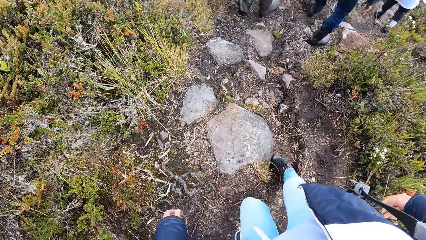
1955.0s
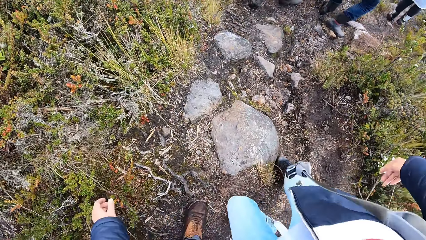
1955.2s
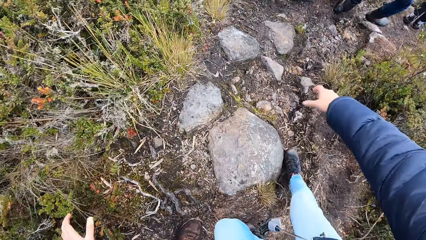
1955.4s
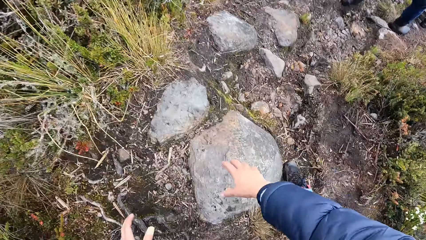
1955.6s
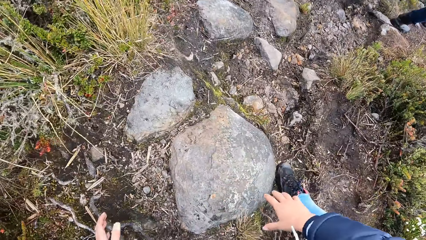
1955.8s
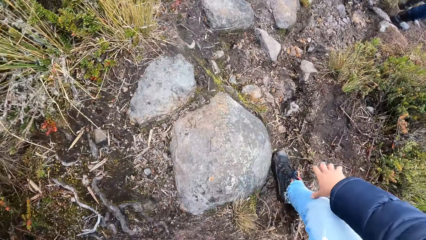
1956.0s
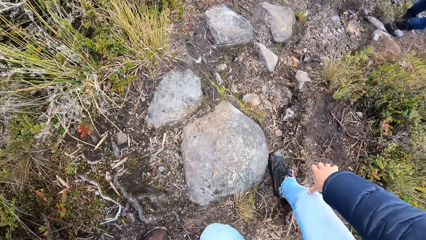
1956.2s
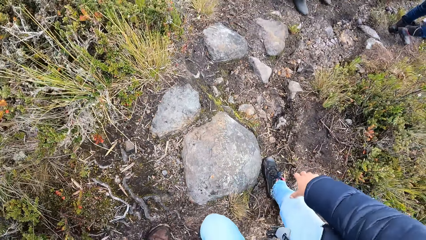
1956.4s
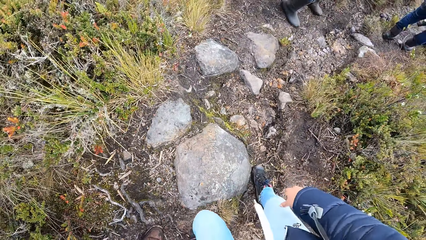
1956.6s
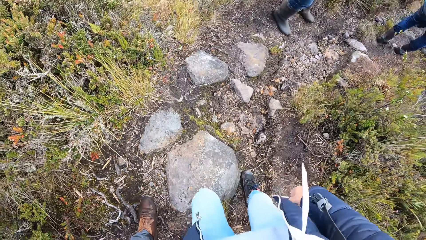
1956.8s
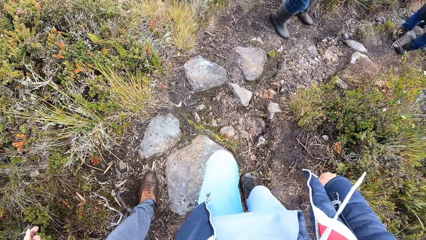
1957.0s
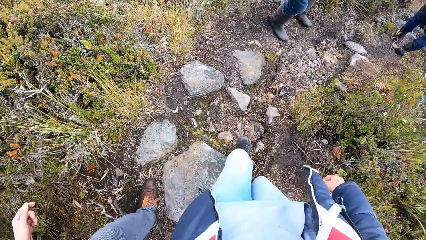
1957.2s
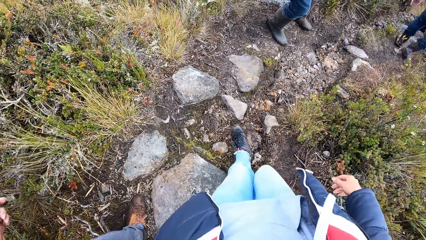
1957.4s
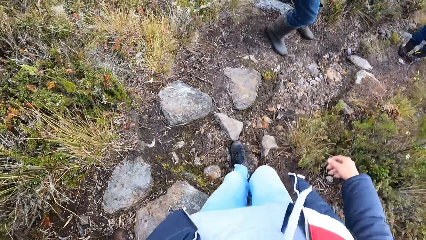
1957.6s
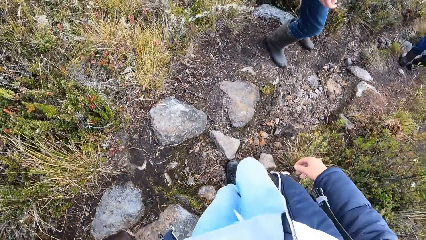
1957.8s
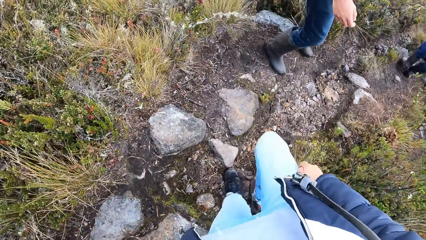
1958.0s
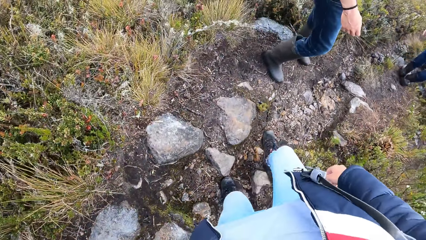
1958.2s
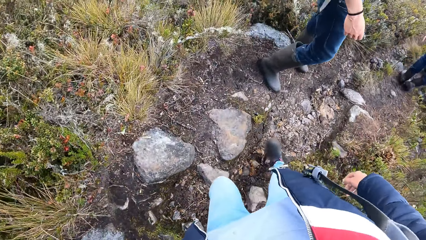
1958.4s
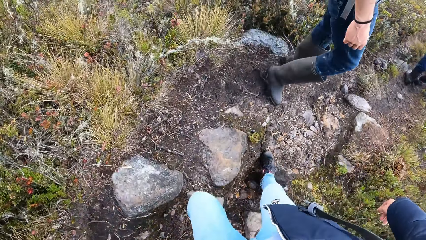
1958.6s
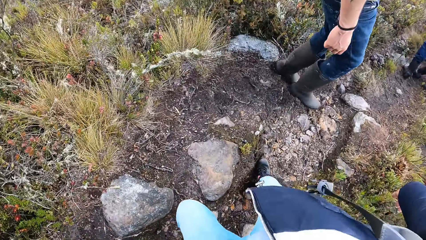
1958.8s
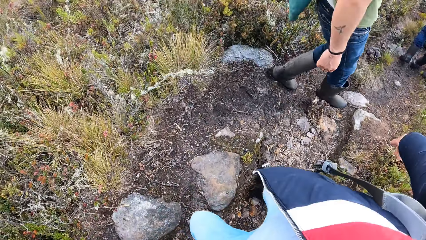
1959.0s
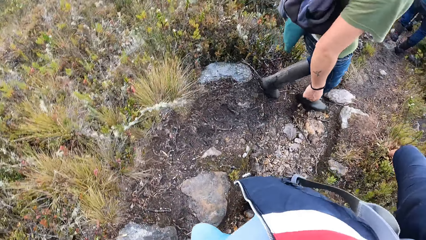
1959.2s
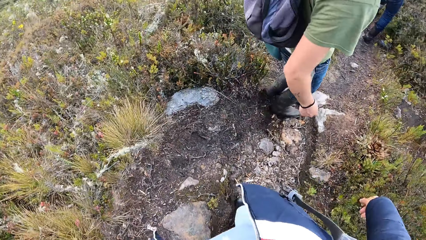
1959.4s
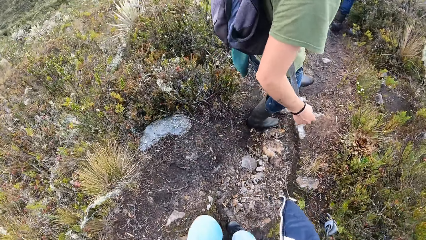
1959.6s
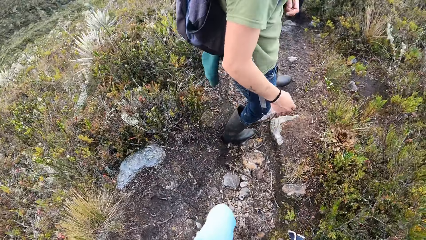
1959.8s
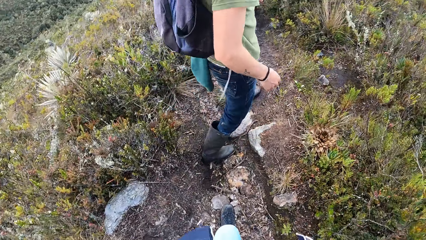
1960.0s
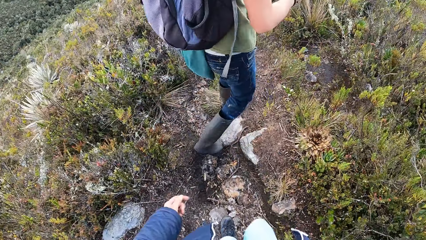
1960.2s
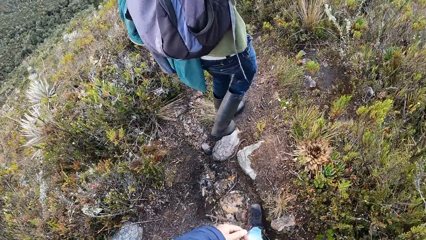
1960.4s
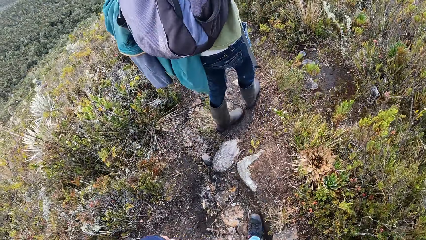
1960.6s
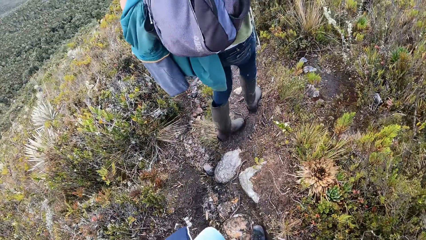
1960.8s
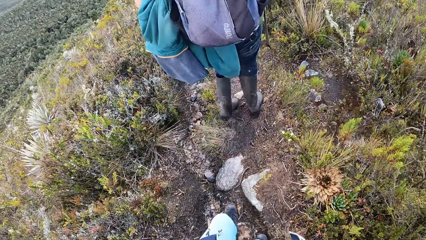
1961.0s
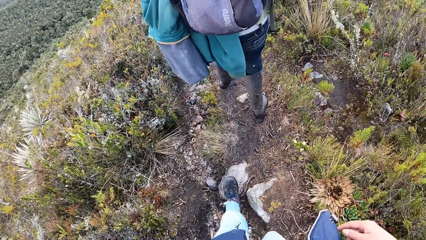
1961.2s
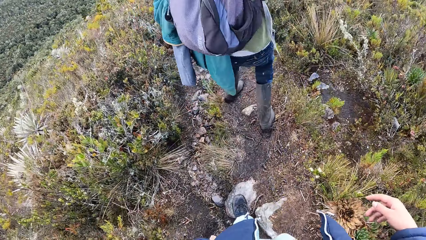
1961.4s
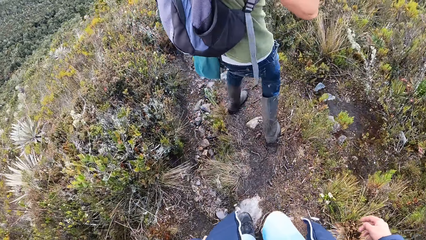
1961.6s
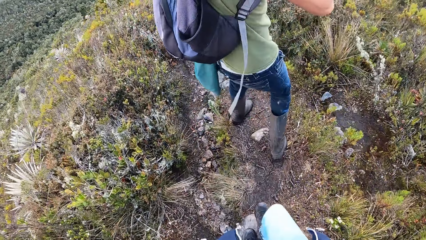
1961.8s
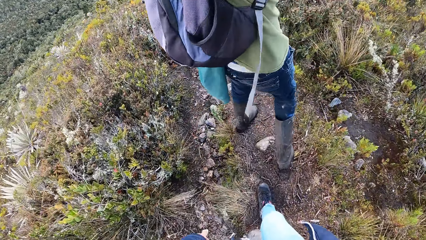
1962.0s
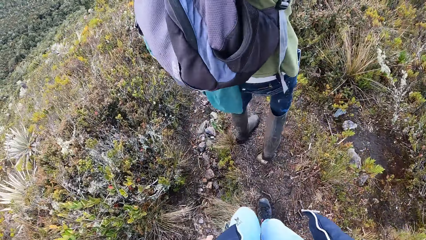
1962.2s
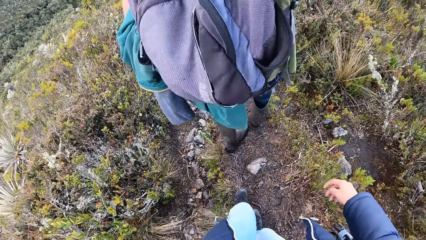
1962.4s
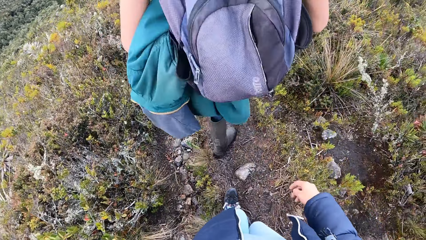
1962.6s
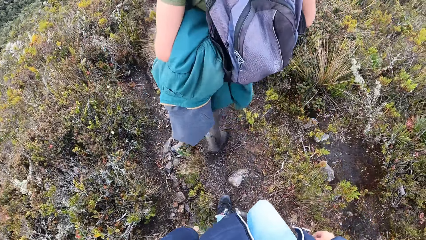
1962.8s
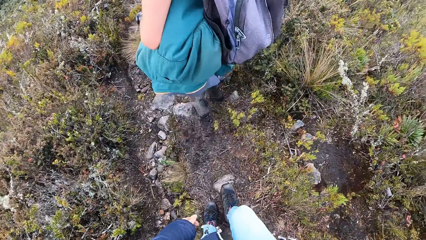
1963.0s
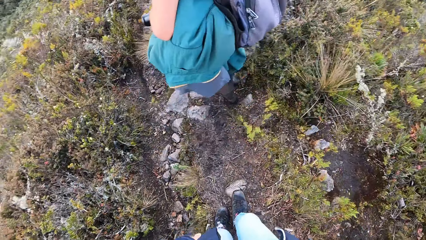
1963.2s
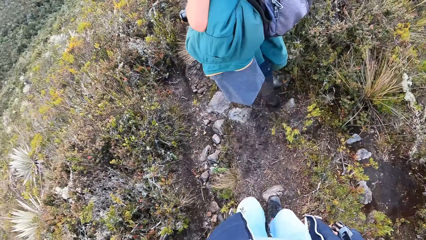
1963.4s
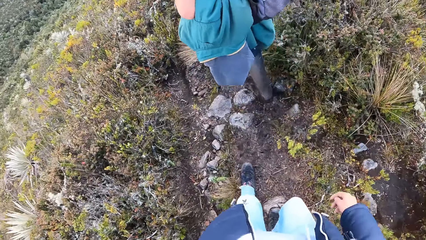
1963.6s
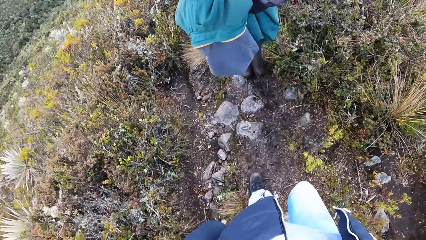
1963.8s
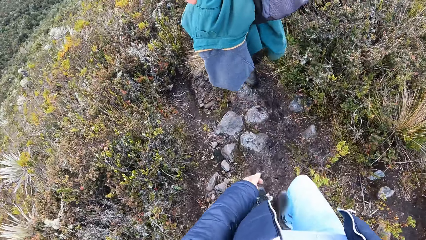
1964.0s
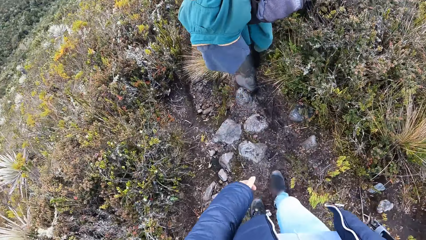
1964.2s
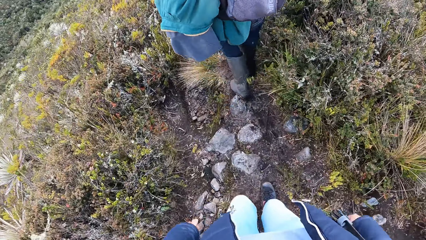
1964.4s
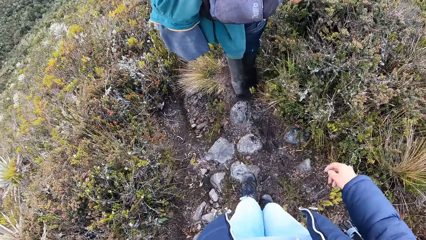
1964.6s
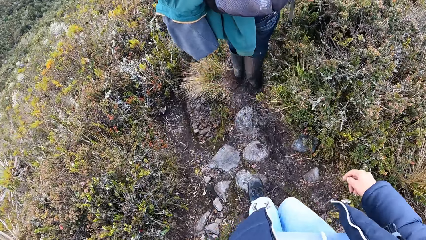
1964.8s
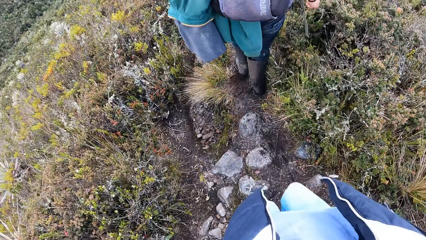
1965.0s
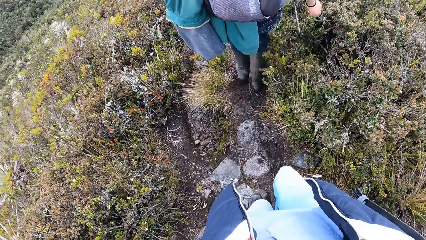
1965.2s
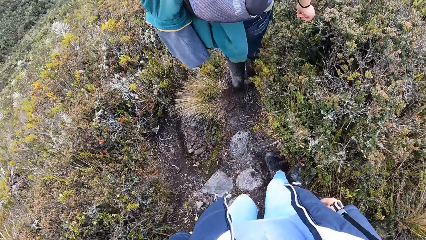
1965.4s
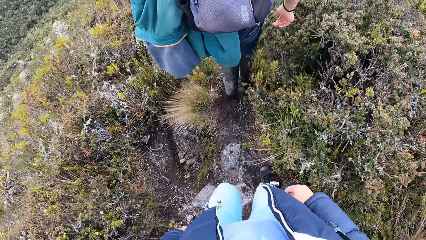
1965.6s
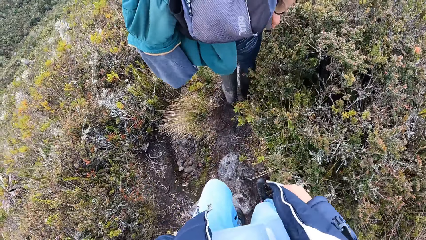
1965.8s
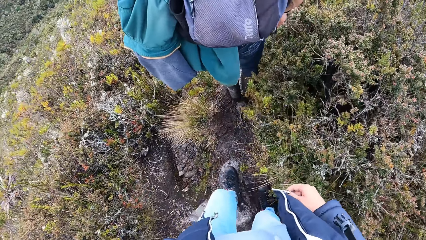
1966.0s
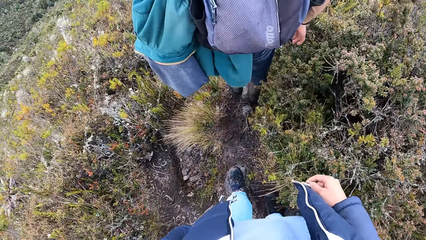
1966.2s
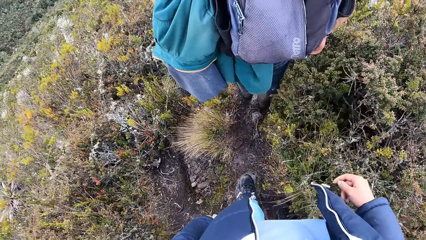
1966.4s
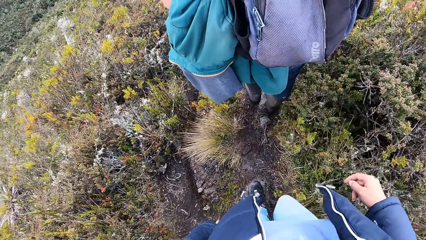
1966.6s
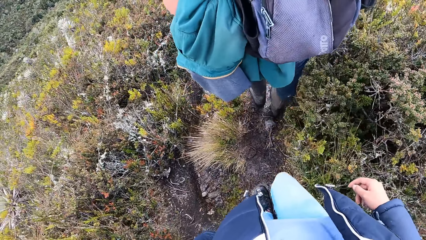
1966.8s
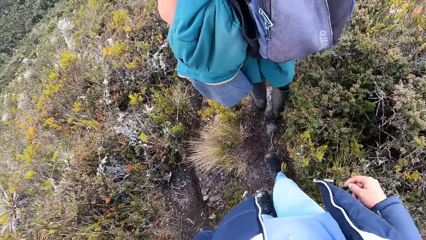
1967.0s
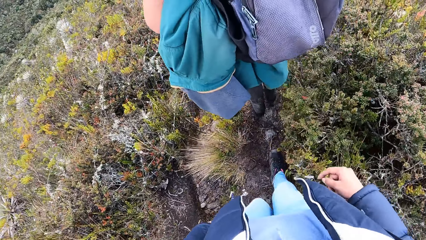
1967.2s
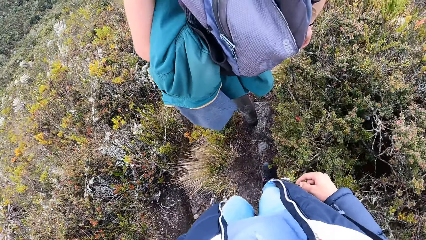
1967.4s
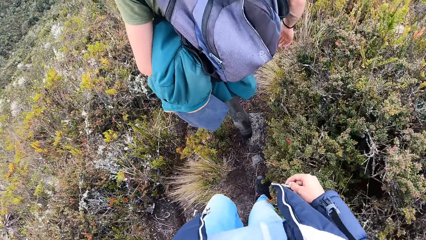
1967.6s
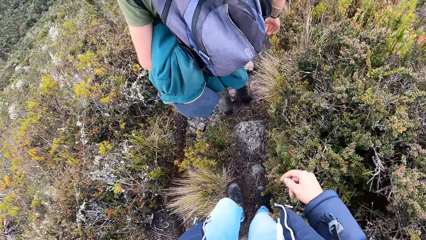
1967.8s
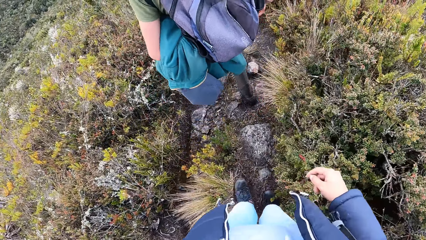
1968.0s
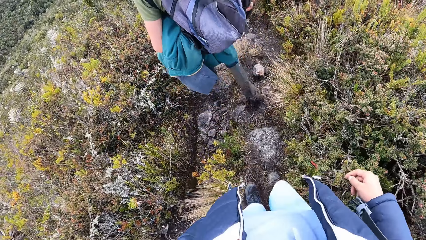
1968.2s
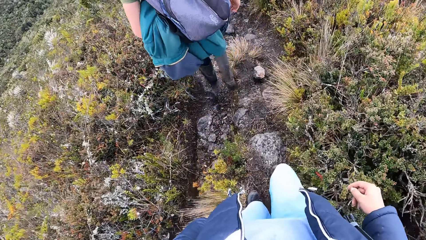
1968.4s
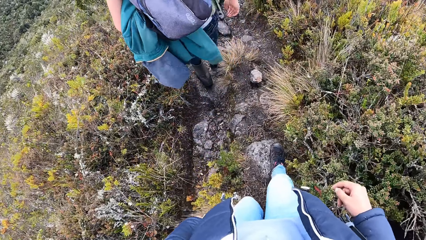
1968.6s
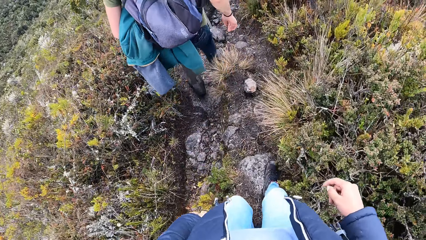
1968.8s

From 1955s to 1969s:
The camera wearer touches the stone. They walk down the hill. A person looks at the camera wearer. The person walks down the hill. The person lifts the right hand, turns back, and walks down the hill.

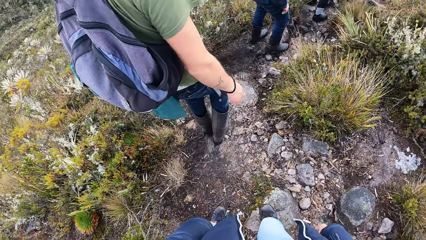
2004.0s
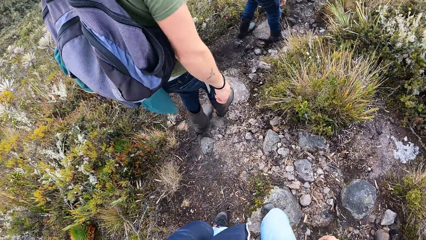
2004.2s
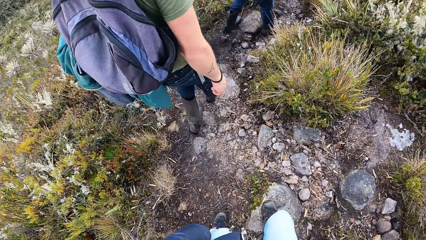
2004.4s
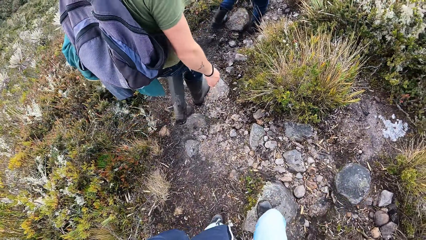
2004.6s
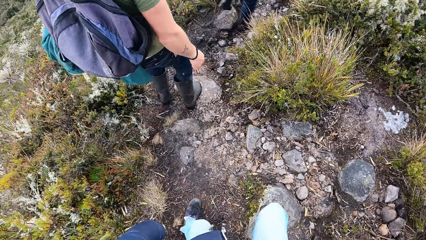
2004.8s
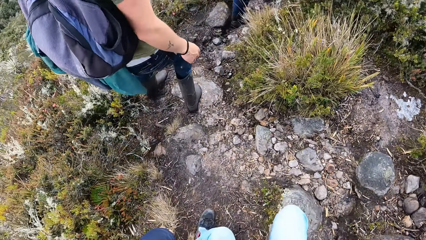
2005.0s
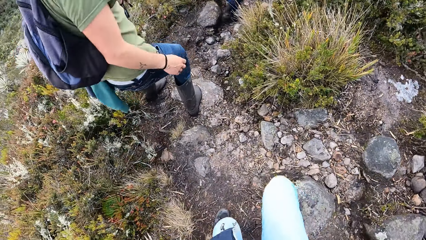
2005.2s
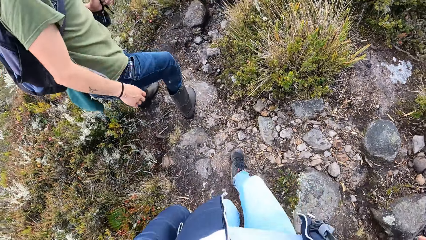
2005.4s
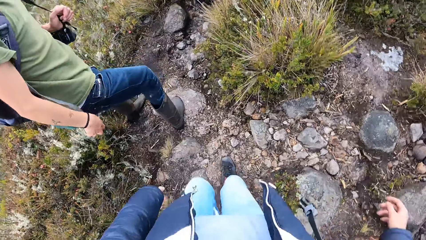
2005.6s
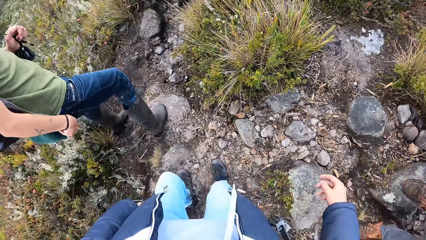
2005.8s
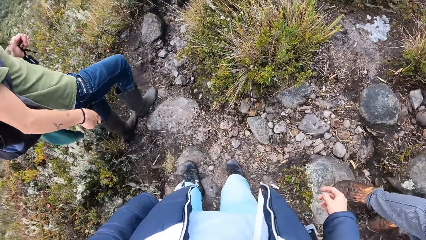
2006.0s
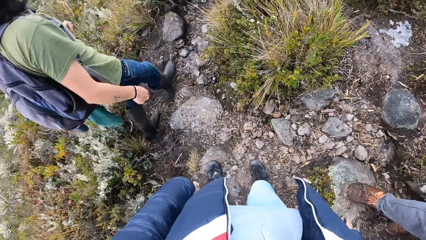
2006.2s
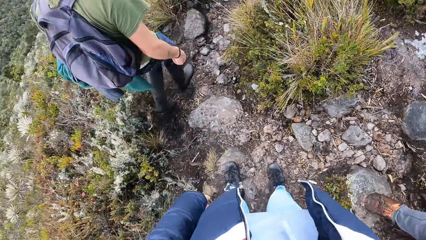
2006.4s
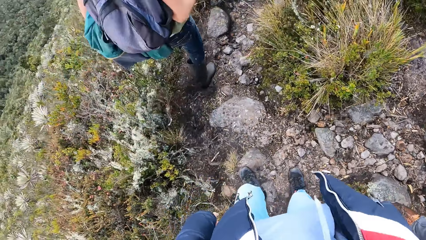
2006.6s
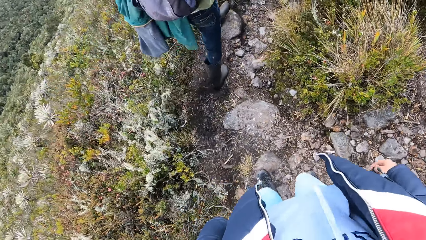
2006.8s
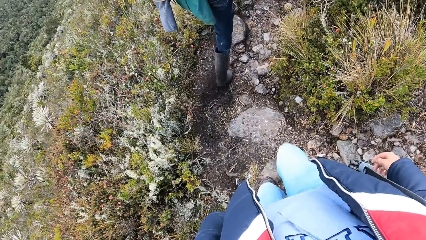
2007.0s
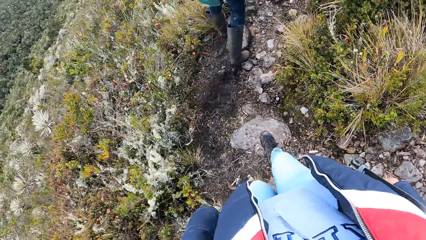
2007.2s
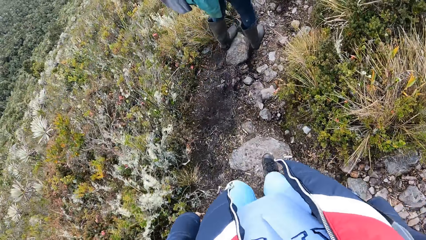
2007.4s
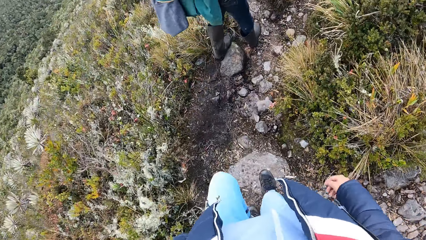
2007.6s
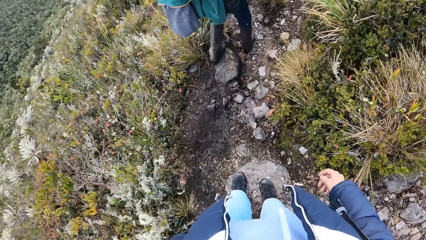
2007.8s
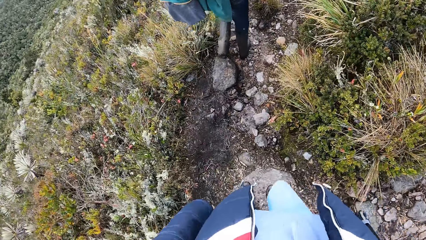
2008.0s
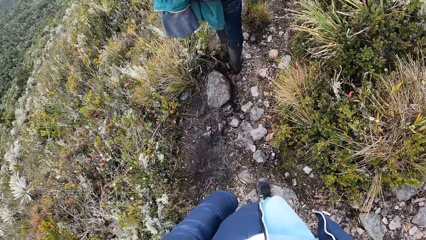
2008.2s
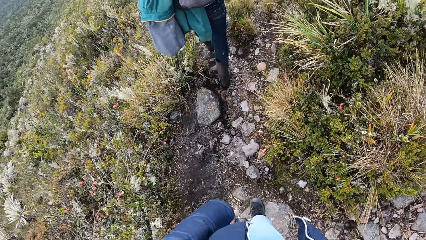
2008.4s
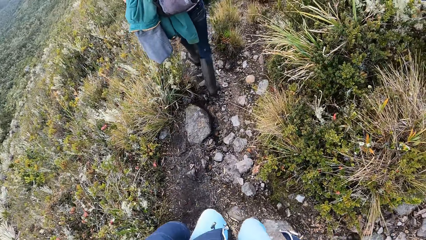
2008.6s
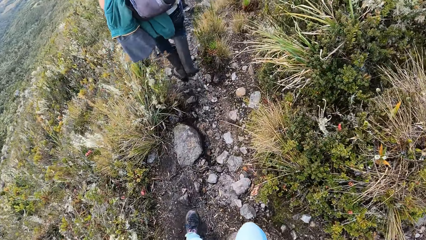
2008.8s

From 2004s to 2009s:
A person turns back. The person walks down the hill.
